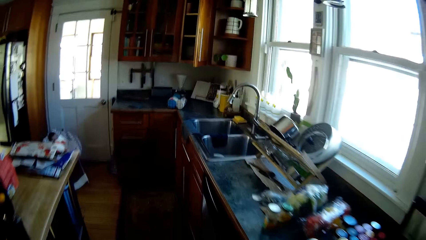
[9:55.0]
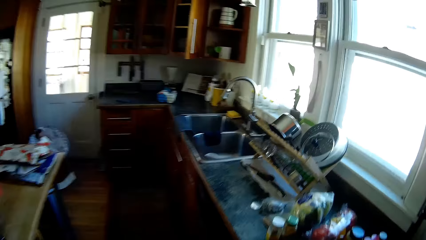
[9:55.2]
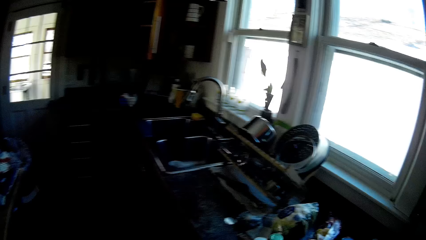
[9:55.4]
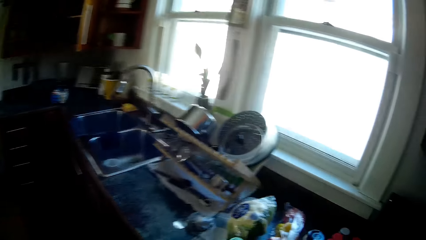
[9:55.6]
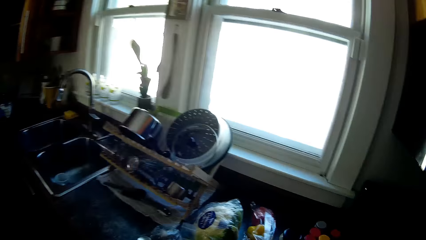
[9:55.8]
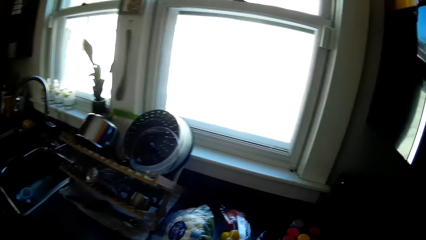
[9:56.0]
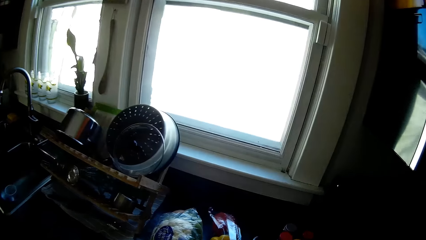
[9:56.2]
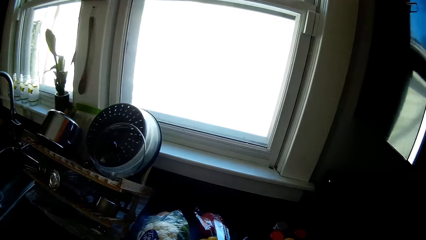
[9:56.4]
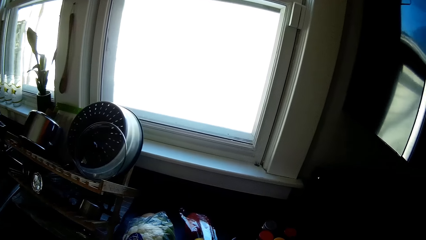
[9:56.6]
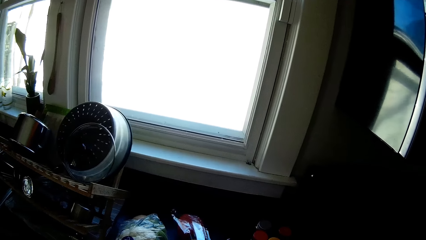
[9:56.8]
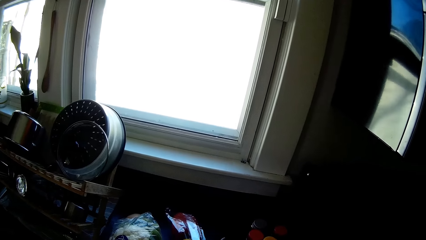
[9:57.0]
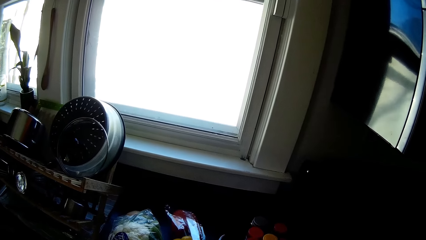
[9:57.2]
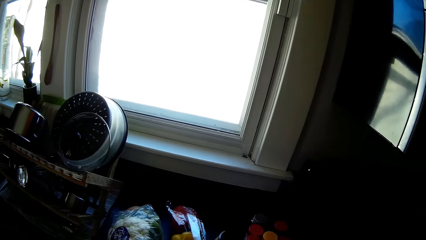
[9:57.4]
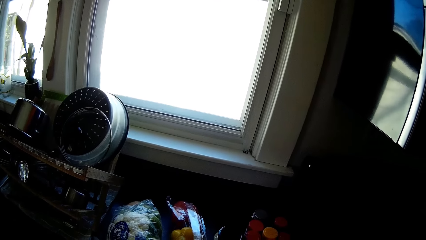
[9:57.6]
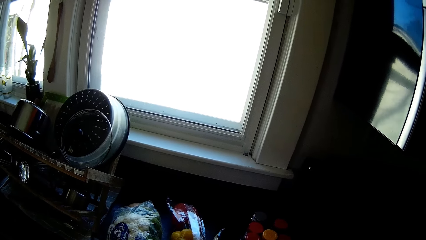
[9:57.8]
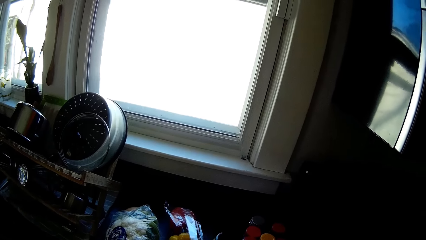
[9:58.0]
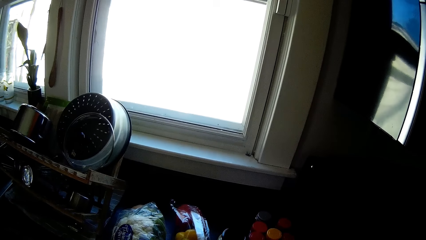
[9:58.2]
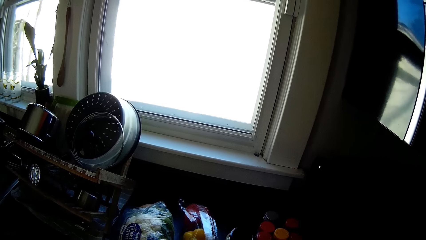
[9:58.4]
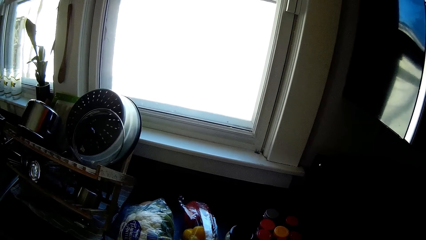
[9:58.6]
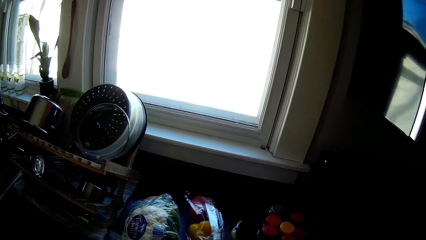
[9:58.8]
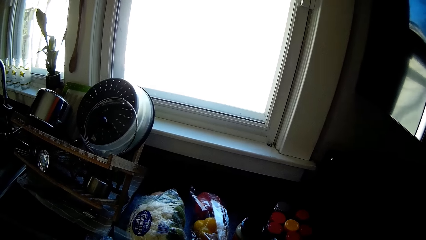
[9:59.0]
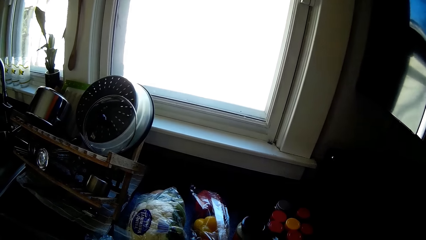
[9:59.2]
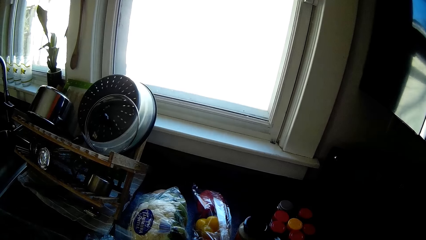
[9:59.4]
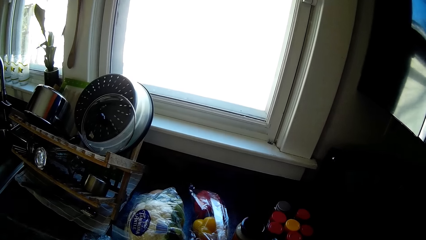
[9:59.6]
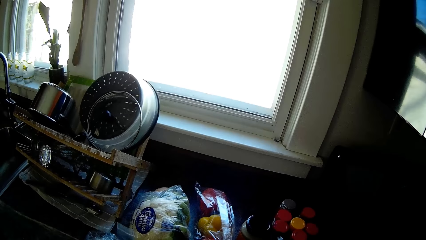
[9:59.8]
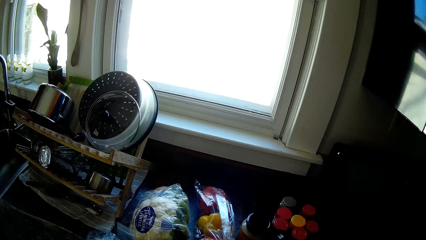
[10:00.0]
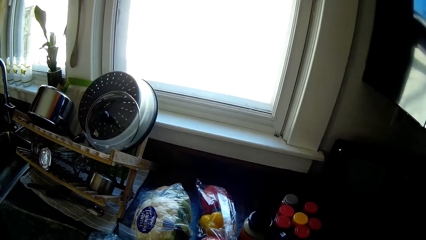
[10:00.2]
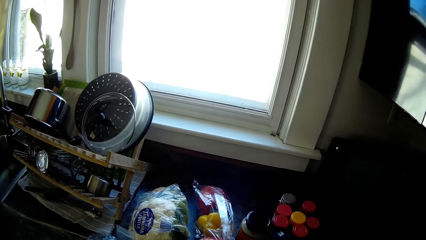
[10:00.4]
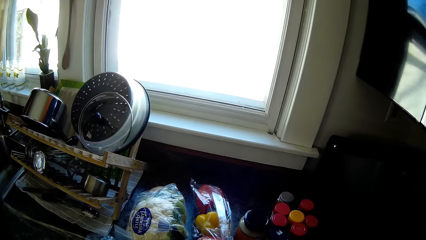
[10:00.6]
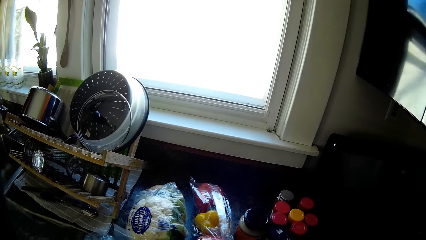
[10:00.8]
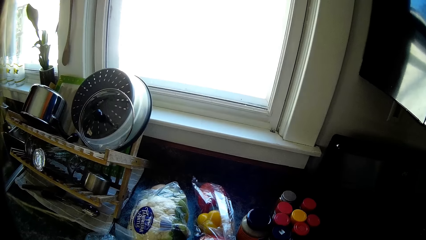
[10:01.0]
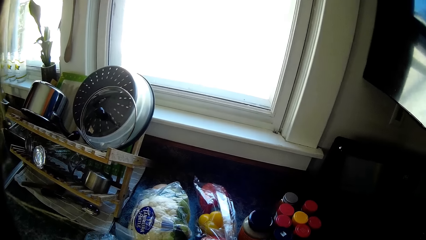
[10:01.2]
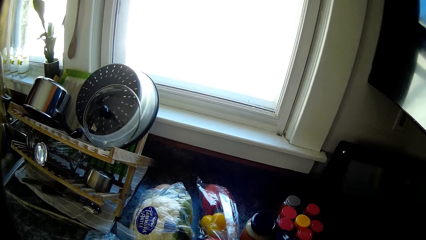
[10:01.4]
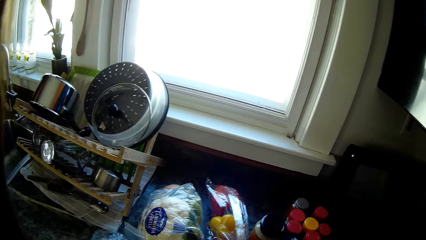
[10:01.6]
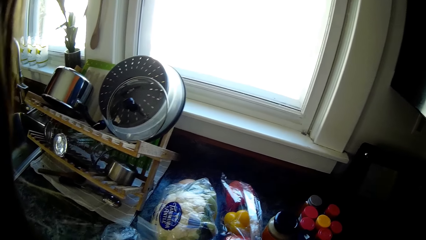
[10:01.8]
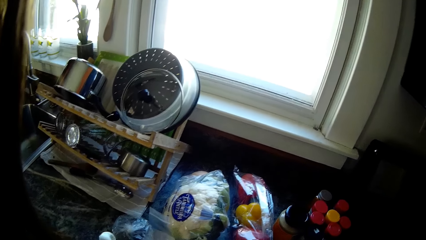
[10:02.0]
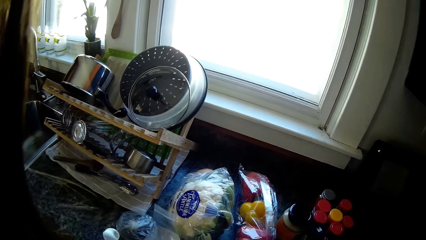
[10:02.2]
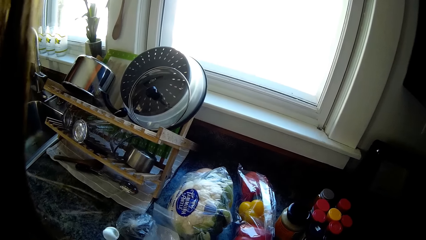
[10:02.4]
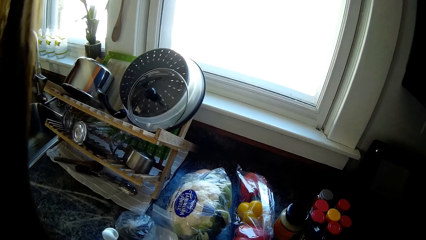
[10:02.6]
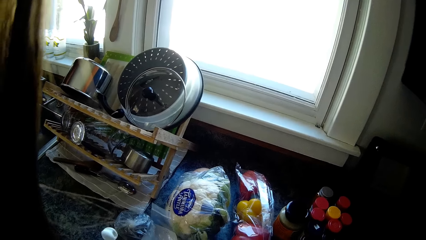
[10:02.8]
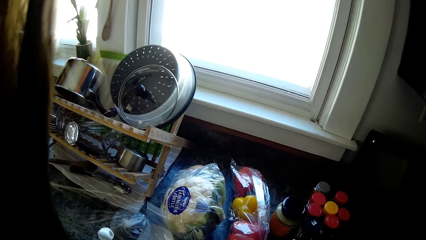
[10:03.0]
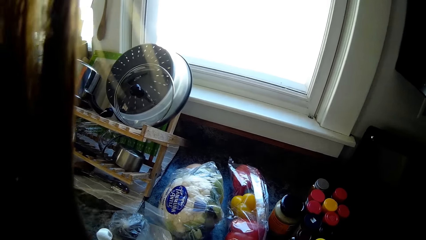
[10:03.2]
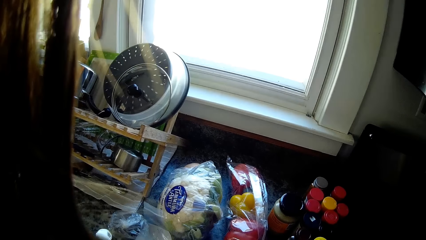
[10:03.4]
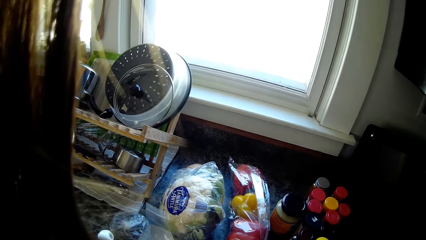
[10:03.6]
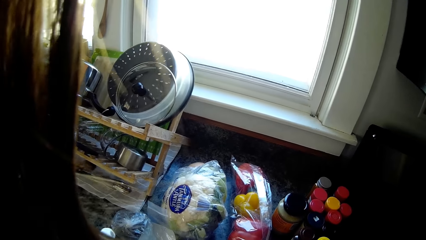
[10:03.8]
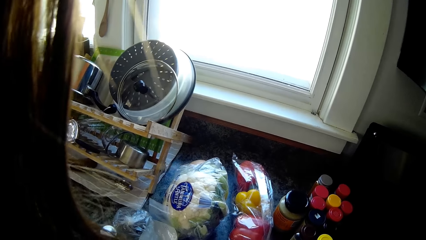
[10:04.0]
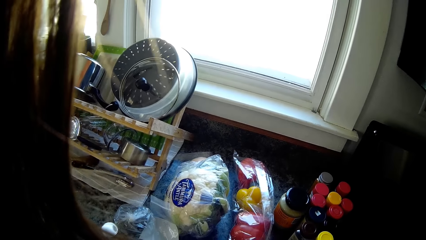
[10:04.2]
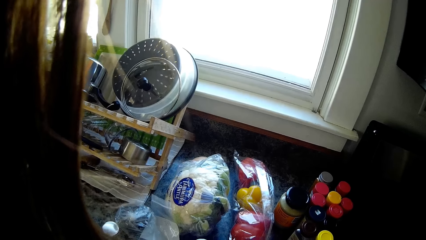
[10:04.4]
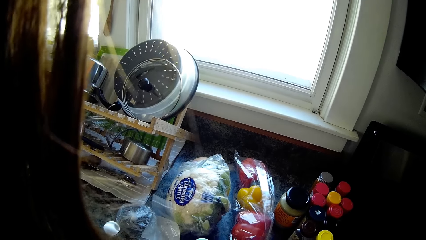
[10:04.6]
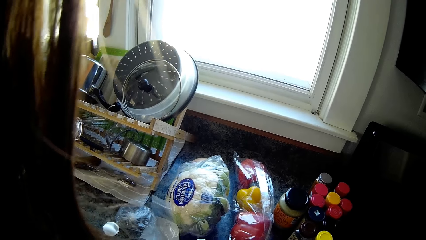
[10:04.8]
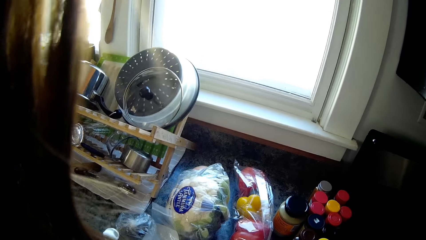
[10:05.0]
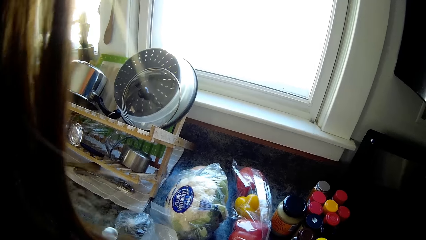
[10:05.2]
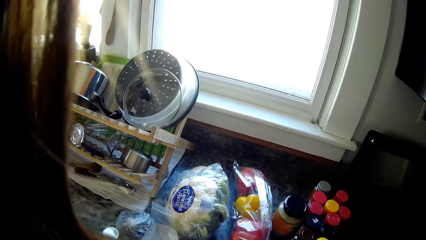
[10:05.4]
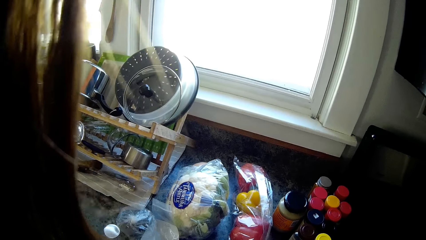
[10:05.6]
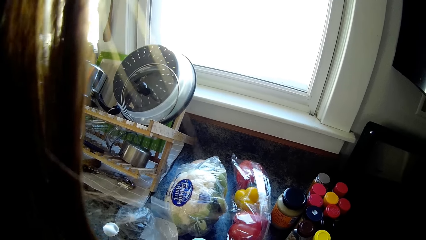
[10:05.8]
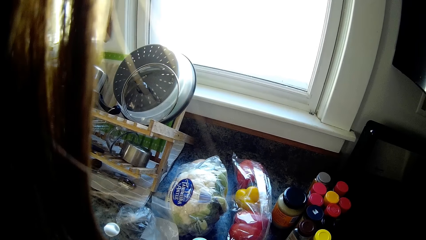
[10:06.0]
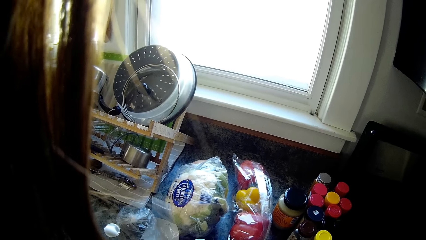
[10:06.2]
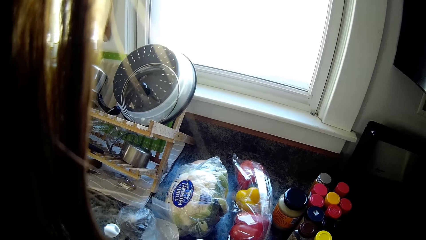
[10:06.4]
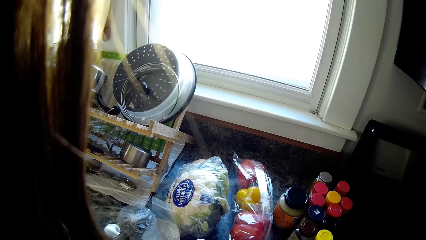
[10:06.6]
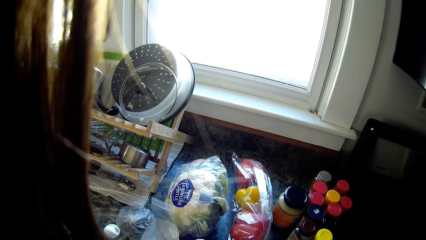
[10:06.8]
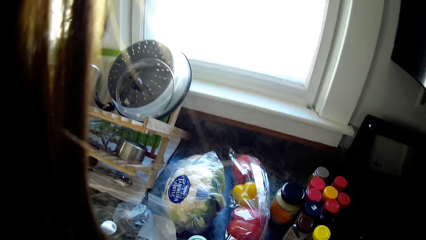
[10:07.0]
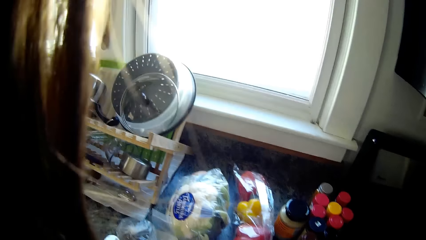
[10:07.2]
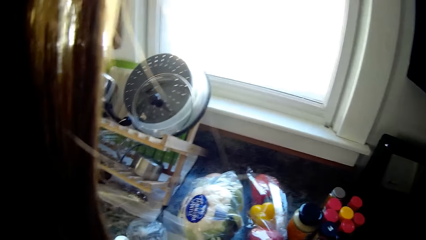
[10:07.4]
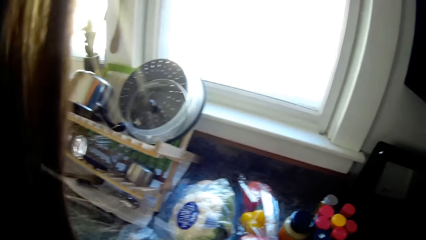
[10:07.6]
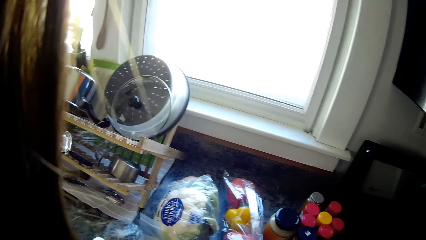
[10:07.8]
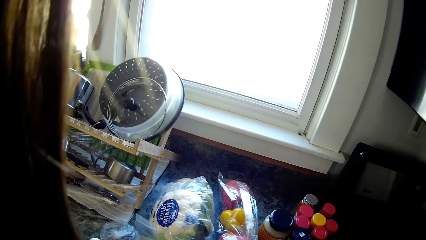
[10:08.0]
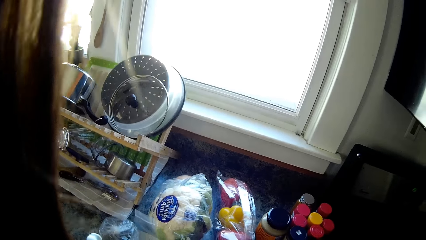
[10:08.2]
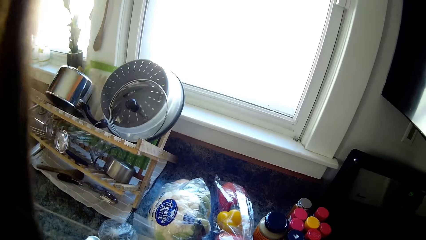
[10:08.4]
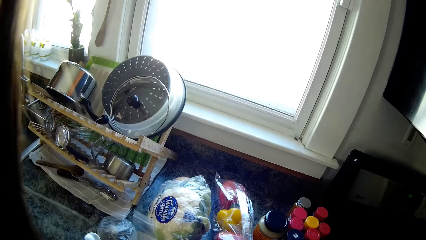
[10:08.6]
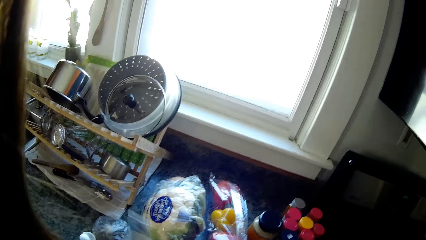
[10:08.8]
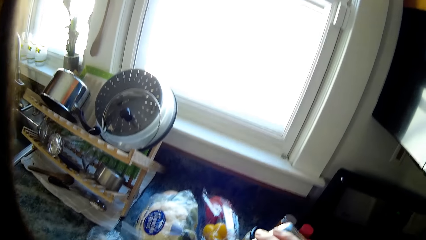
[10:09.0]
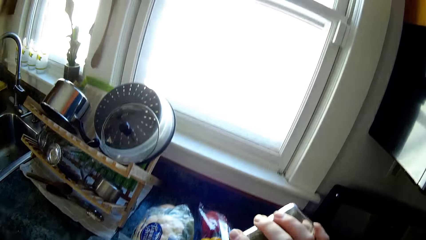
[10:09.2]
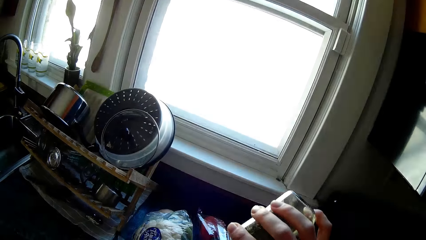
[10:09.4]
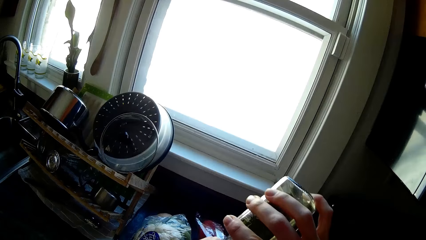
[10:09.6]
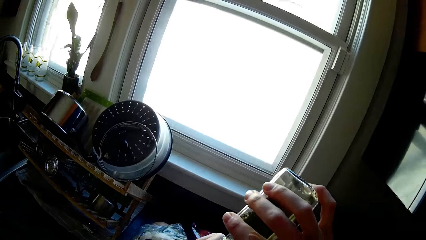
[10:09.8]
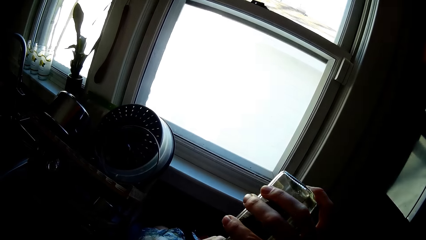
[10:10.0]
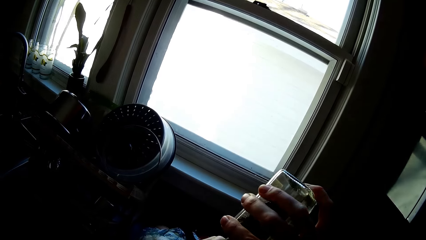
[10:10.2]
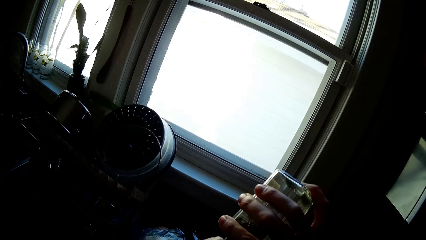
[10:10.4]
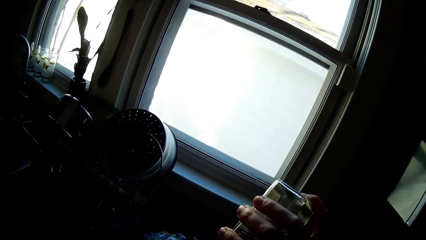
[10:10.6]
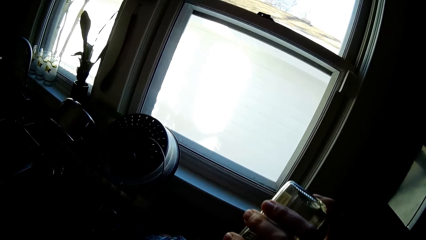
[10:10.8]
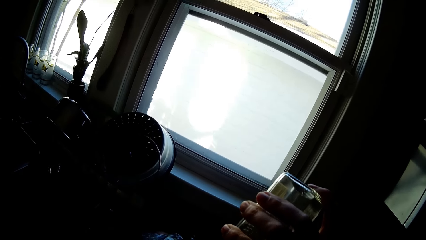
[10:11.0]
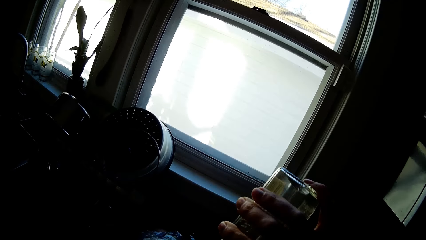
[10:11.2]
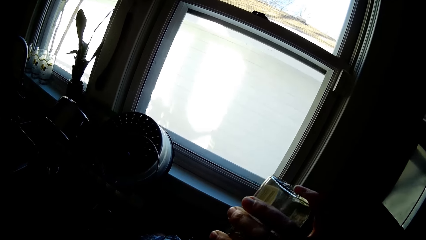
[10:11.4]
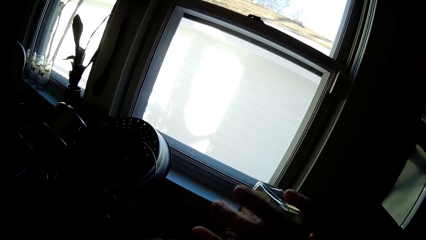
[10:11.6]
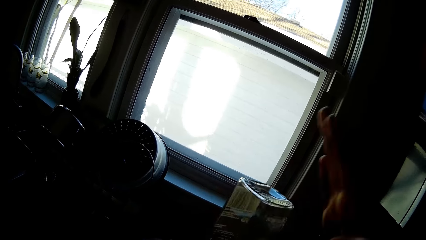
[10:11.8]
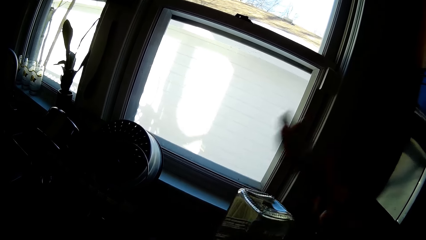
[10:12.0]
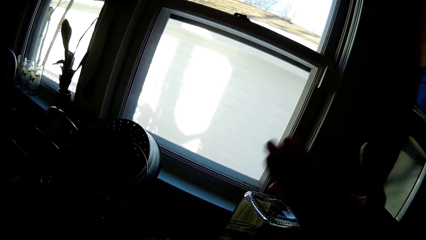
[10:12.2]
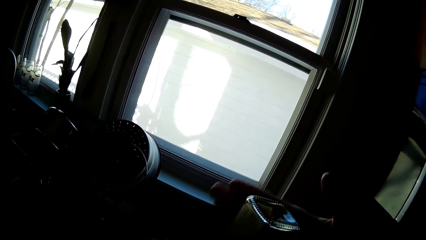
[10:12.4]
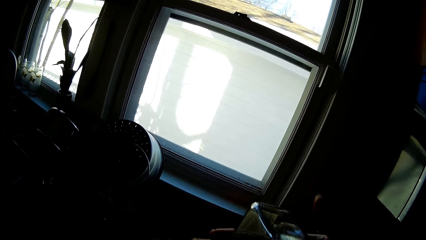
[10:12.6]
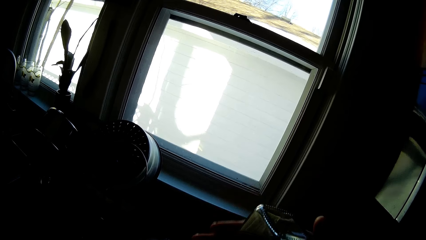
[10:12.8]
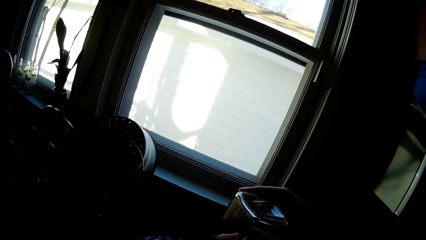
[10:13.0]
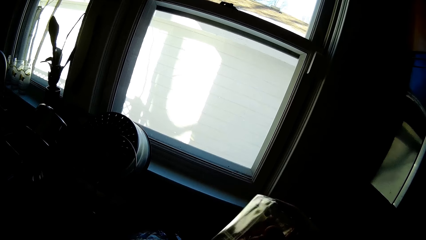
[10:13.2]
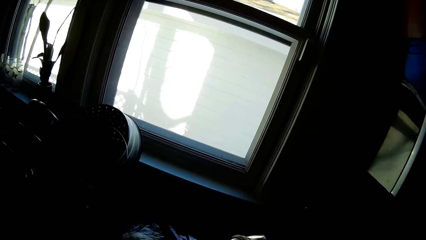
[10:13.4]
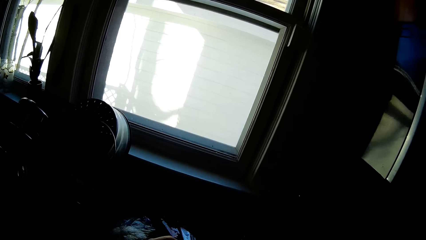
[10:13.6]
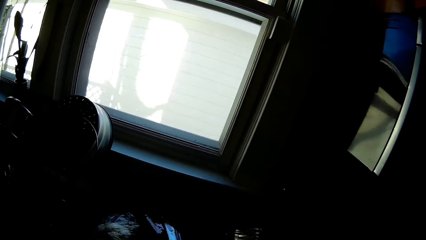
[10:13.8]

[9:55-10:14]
The camera wearer walks in the kitchen. She picks up some glasses. She pours spice from a jar or glass of spice in her right hand into a container on the kitchen countertop. She shakes the glass. She taps the glass from its bottom with her right hand.
